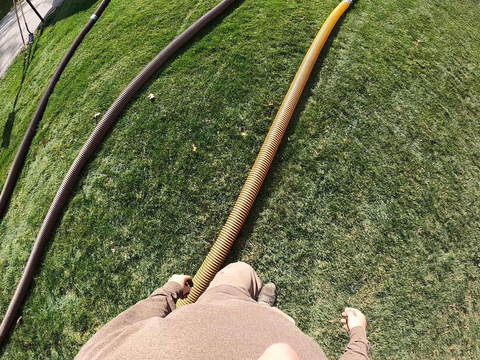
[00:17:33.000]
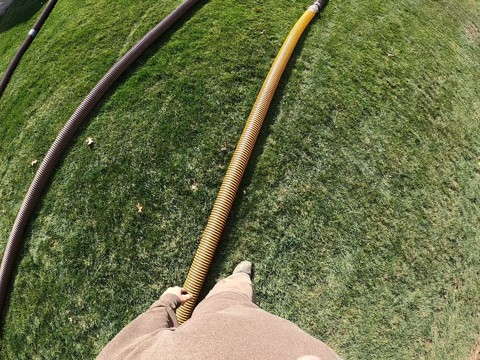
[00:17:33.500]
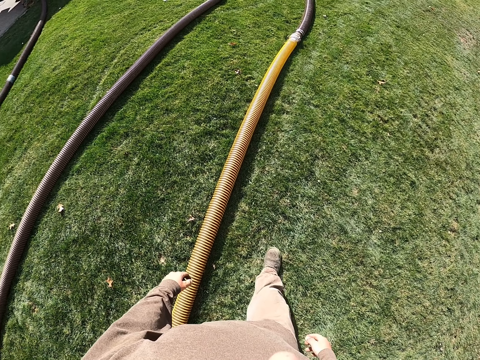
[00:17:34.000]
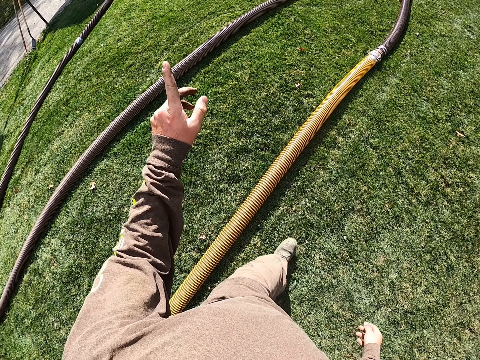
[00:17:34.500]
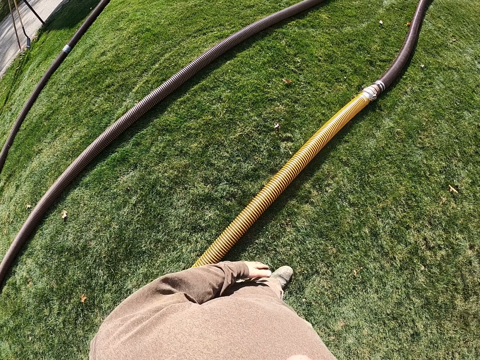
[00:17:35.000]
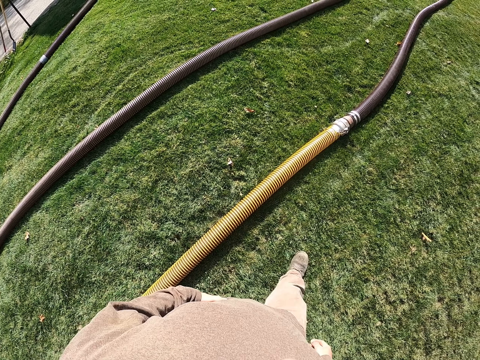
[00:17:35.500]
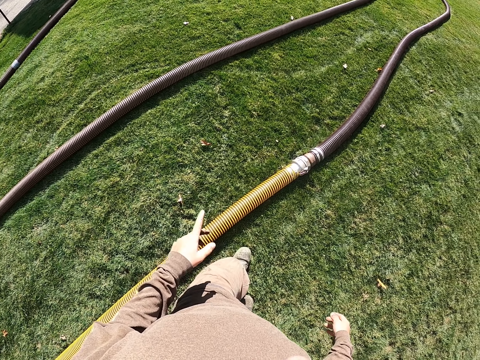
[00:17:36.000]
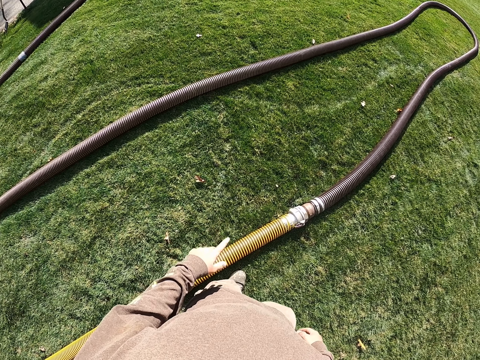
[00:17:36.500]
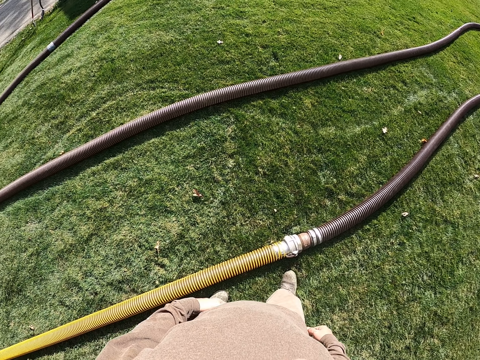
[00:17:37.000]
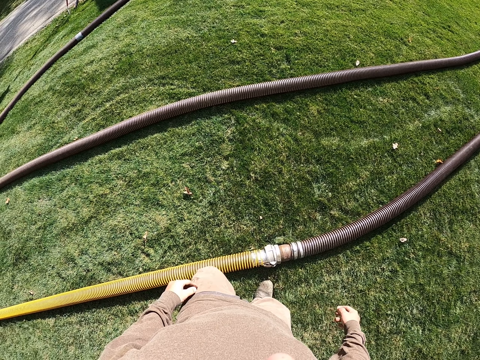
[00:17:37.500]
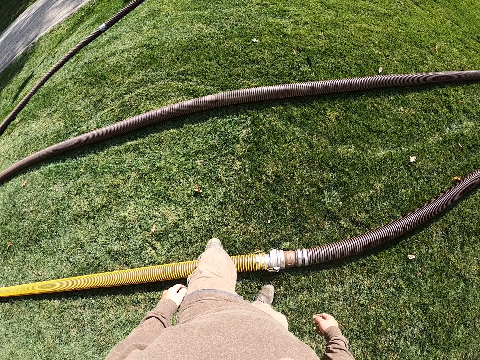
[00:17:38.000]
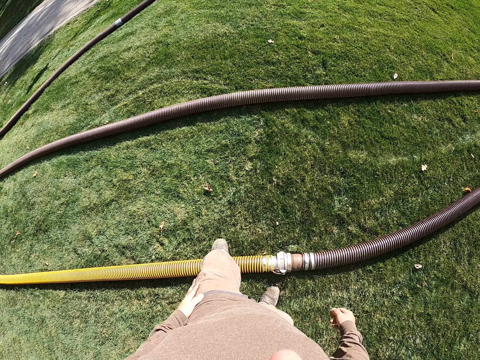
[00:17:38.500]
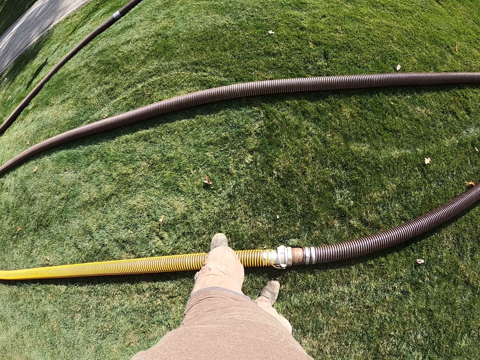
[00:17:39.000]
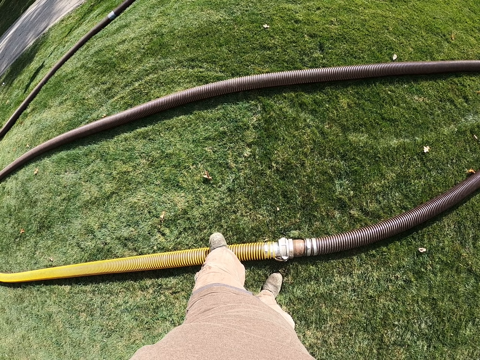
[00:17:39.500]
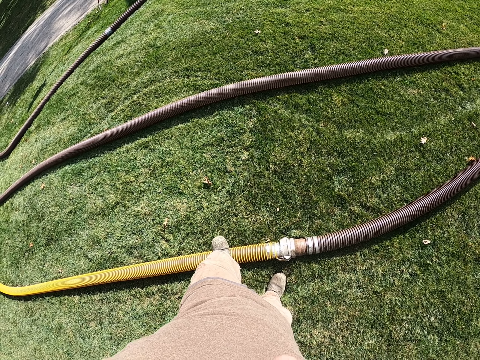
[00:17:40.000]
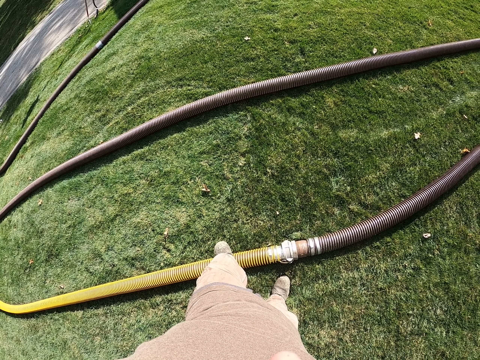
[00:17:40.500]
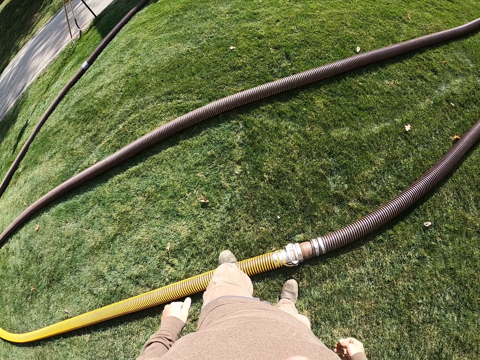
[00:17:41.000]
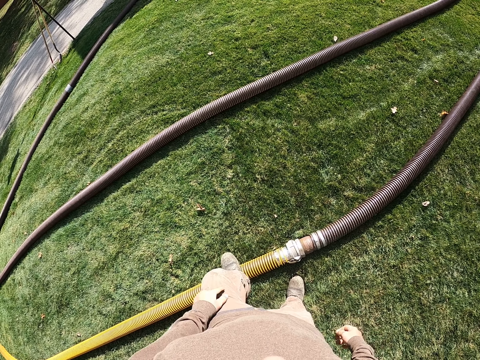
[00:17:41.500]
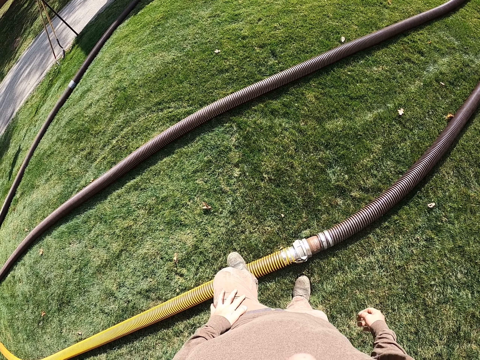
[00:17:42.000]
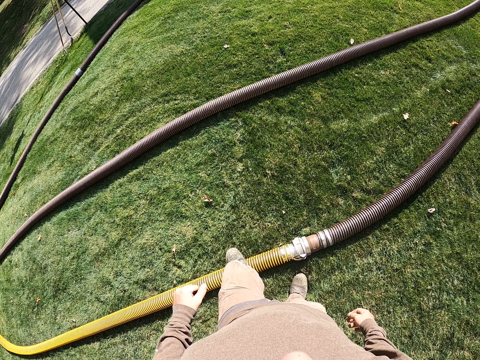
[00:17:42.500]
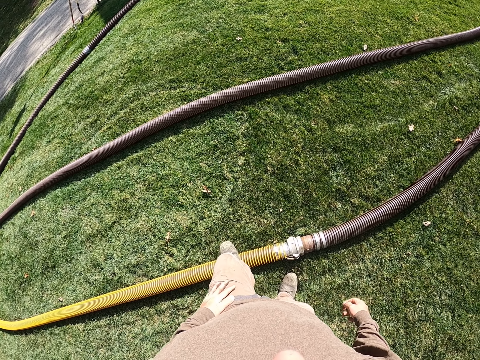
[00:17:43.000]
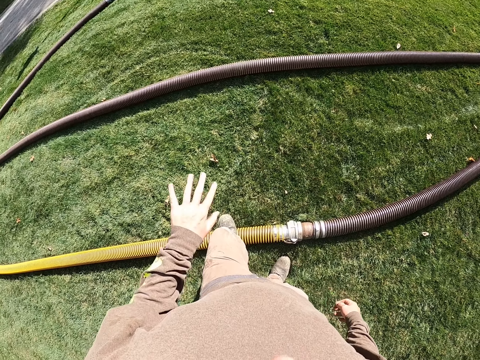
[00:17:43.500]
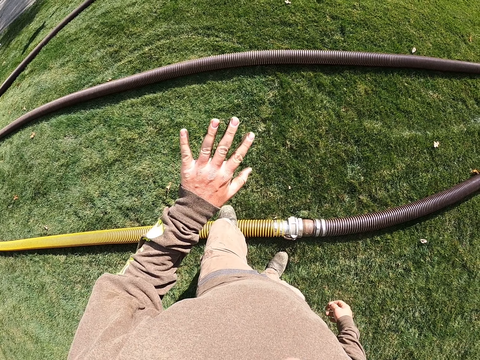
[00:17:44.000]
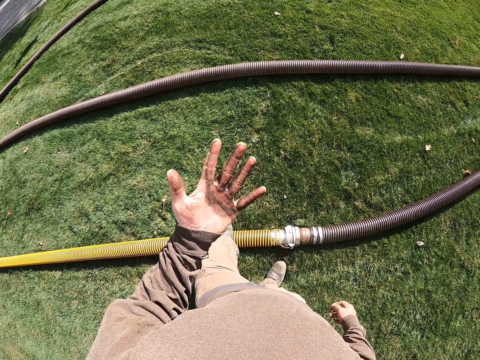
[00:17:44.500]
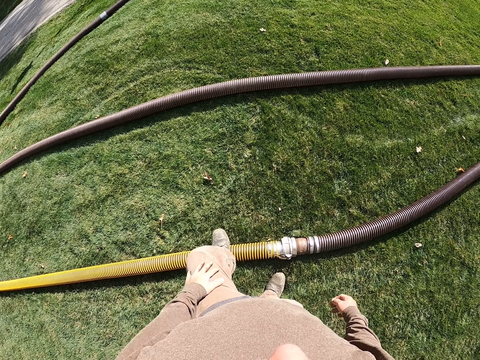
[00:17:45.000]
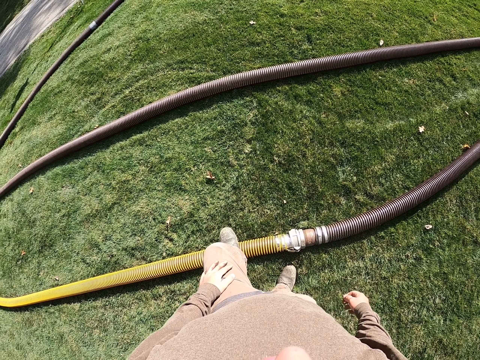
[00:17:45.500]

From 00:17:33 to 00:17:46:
The camera wearer stops walking. He stands. He looks at his hand.

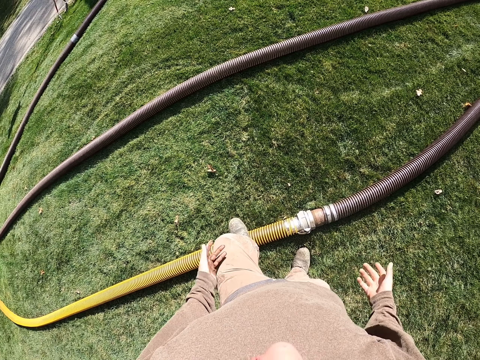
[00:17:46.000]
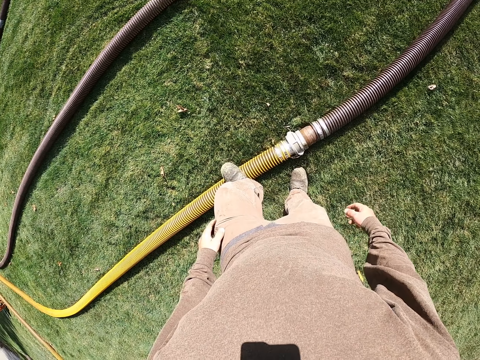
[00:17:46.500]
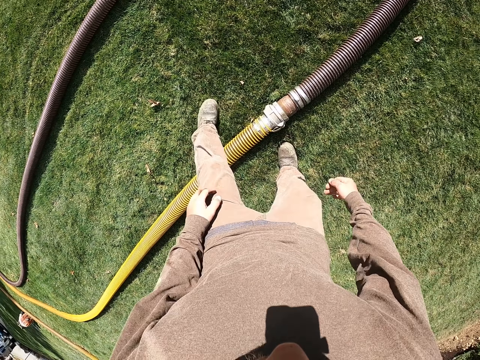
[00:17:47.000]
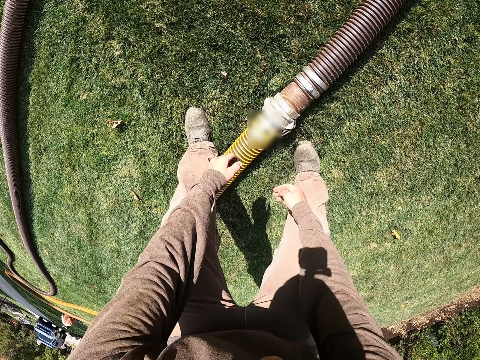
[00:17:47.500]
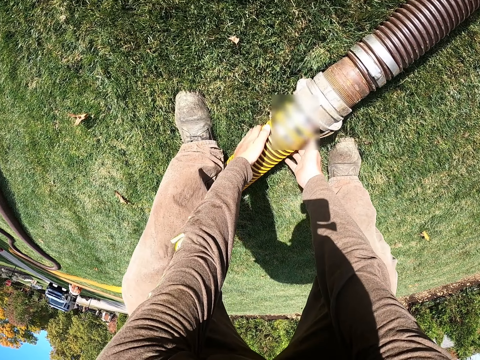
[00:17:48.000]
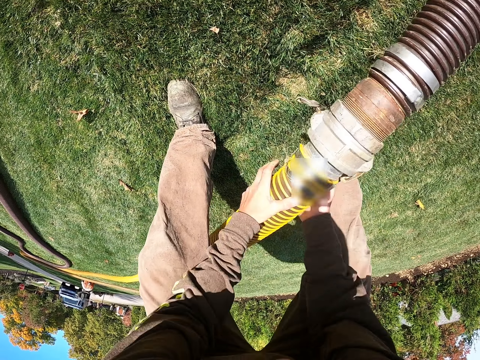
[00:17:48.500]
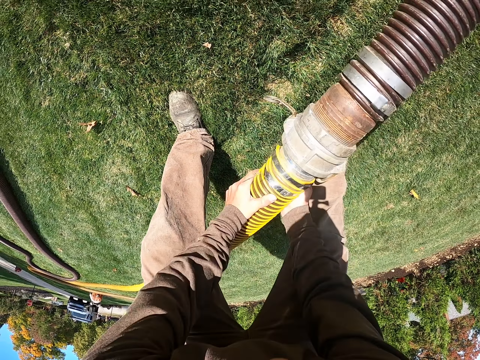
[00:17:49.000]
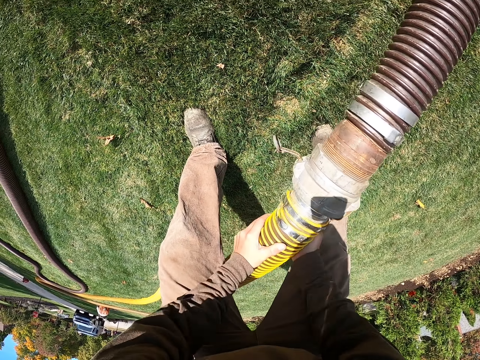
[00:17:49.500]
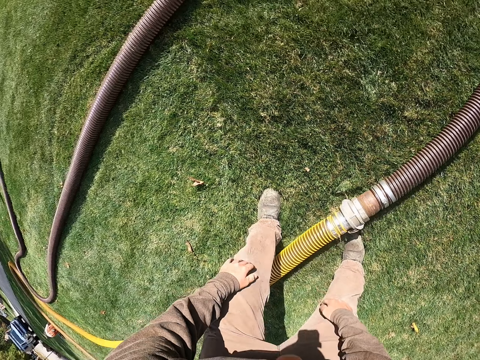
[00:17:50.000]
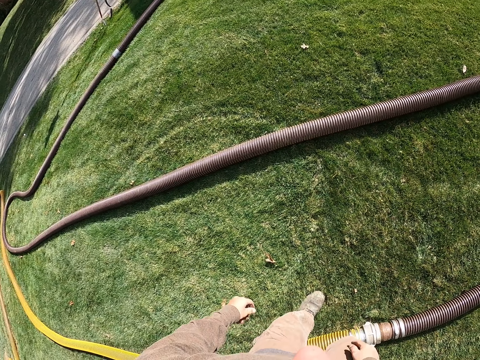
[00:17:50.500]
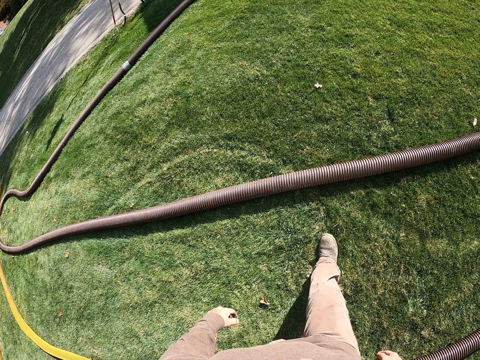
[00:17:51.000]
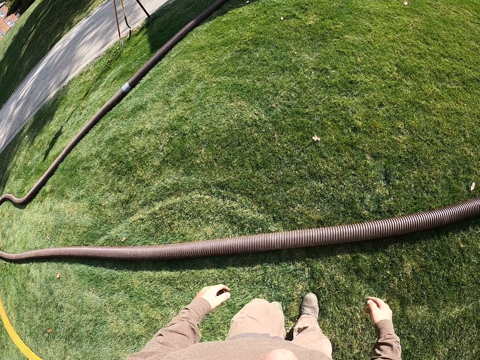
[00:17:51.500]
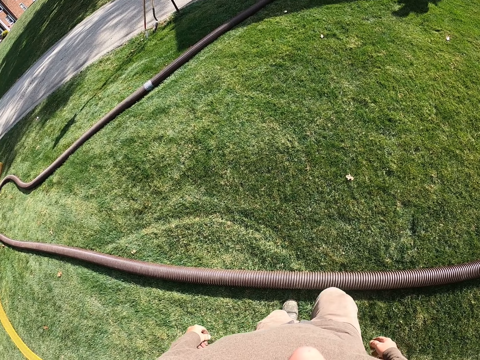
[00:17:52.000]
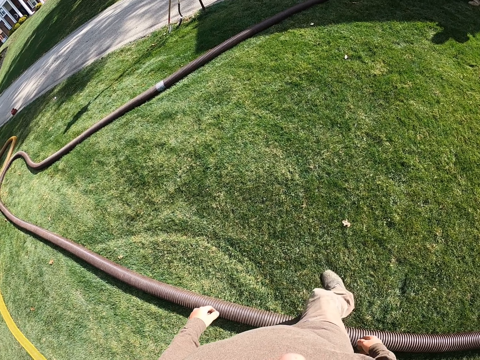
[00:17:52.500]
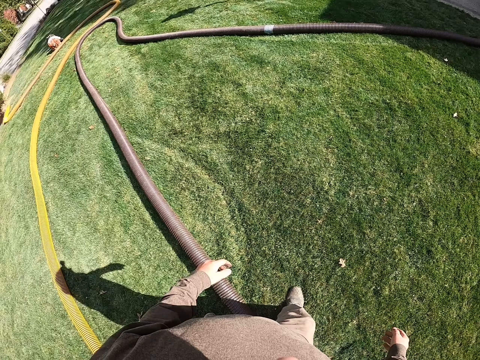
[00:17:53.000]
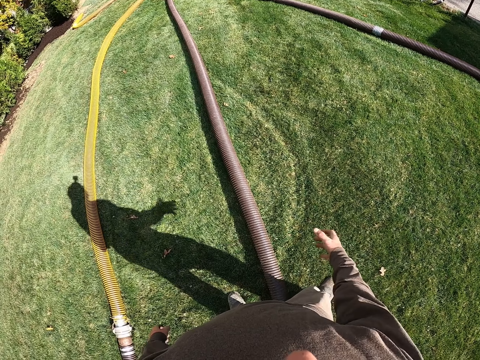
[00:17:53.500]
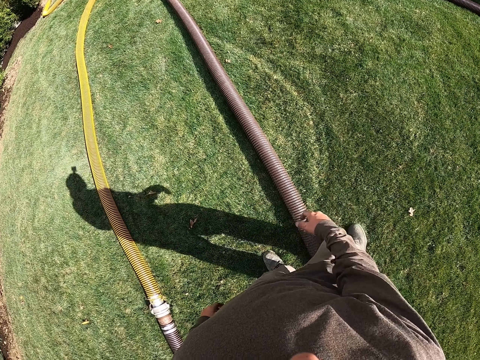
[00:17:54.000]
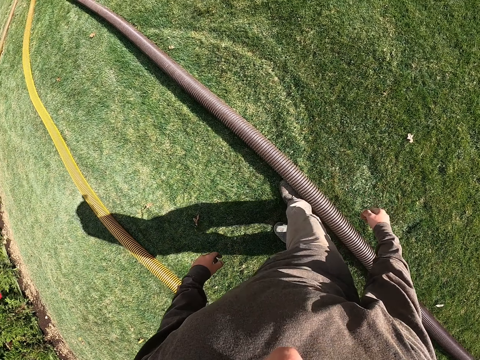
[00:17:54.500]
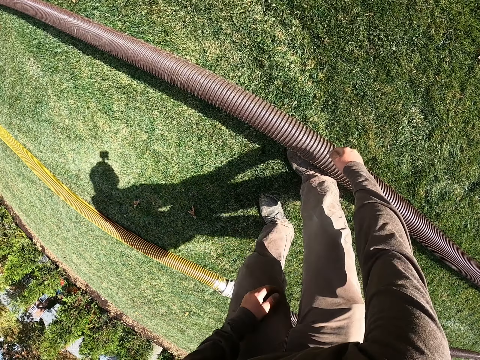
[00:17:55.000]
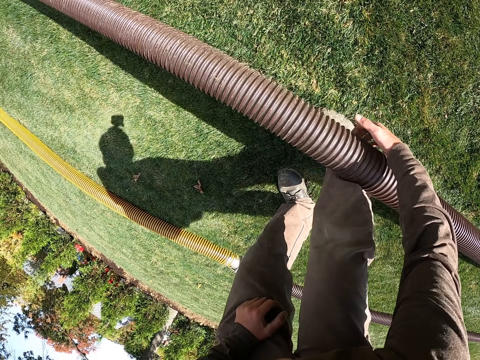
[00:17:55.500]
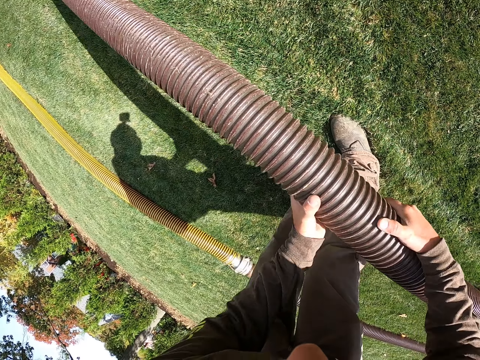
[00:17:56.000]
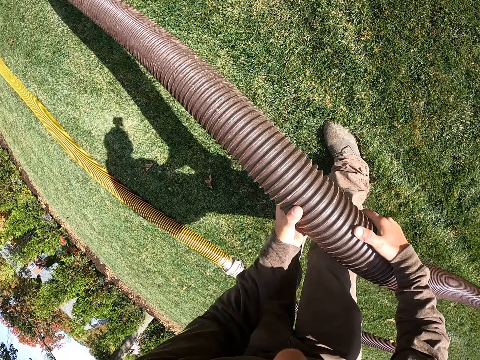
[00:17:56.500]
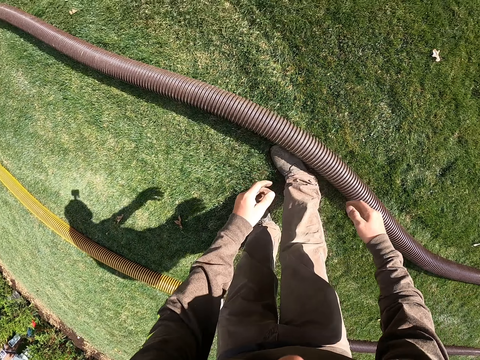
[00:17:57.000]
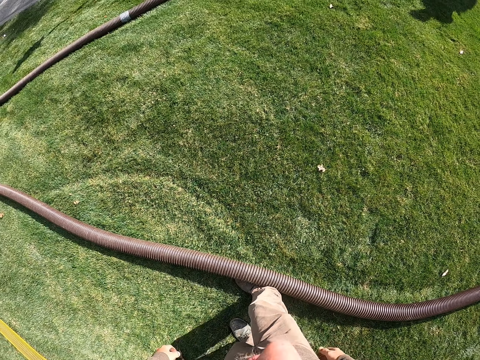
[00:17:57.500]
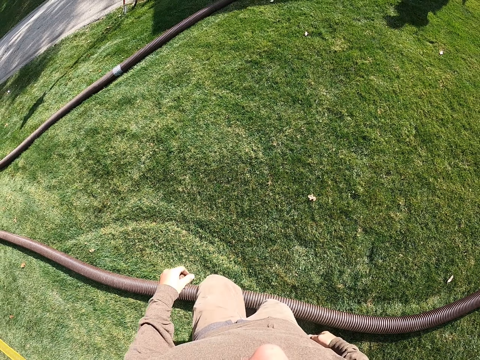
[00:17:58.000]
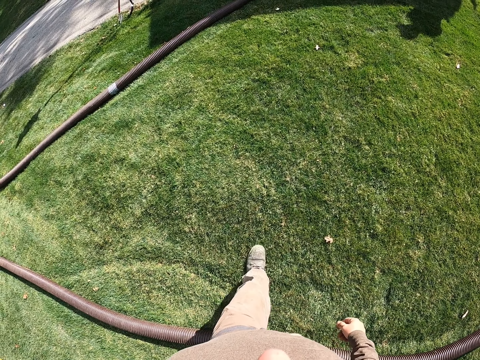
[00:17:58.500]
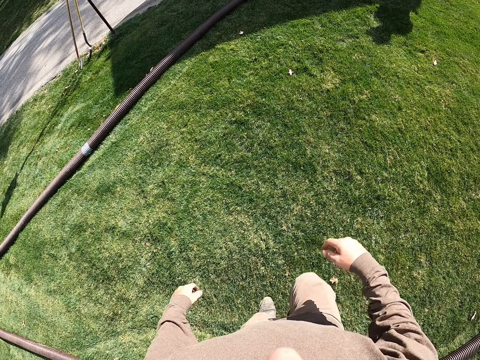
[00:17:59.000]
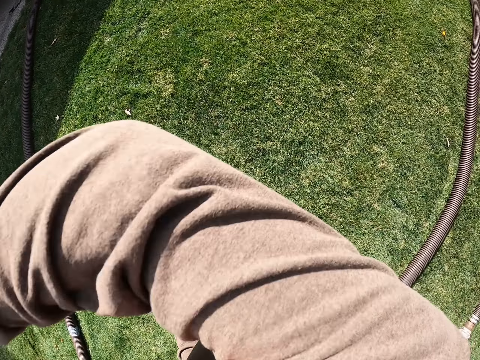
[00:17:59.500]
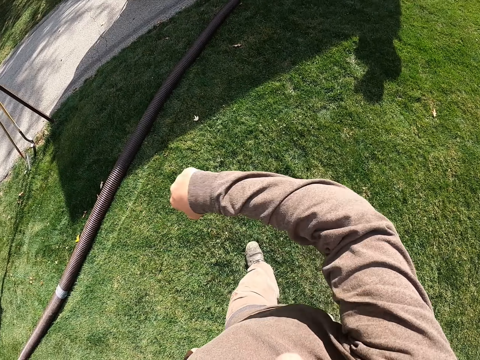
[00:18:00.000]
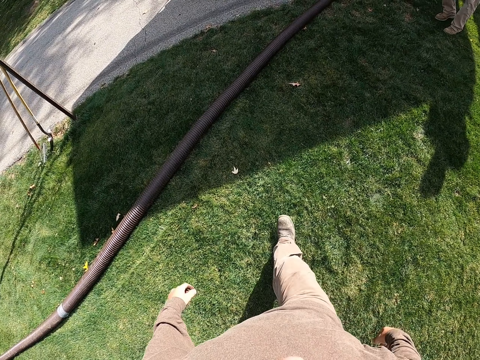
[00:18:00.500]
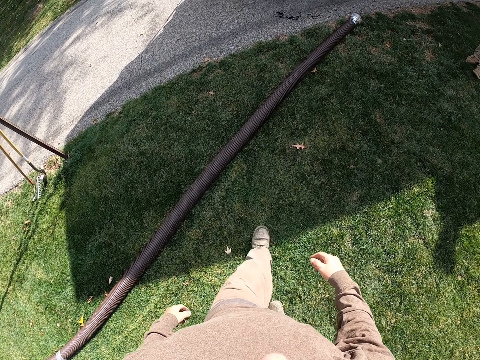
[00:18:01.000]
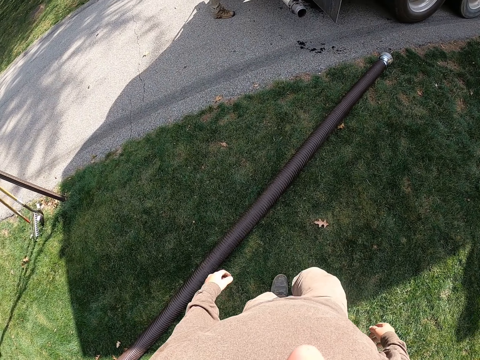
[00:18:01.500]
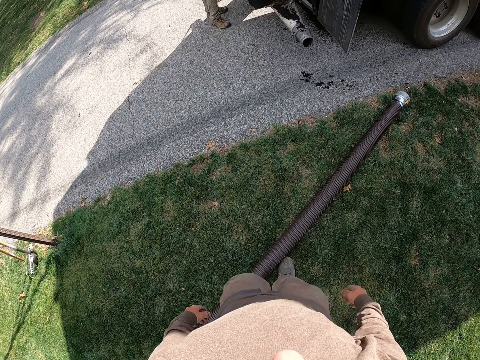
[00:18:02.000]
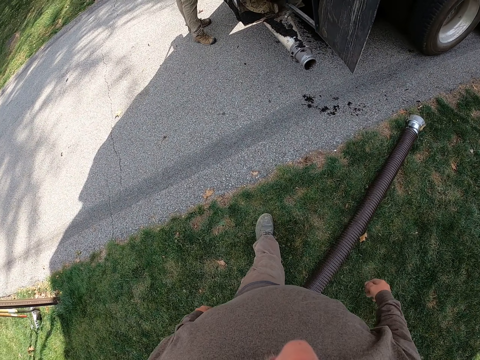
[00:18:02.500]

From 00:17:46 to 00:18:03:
The camera wearer puts his hand down. He shakes the fire hose or pipe using both hands. He bends. He puts the pipe down. He moves around. He shakes the fire hose using both hands. He continues to walk.
